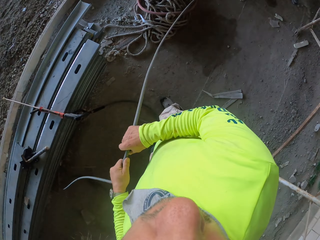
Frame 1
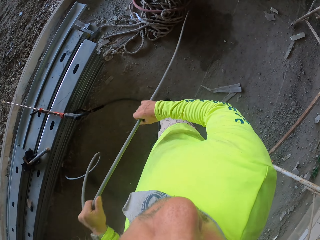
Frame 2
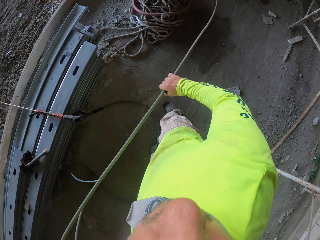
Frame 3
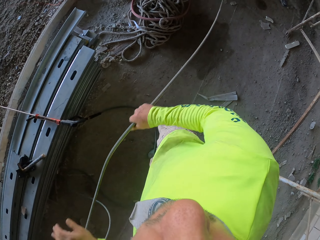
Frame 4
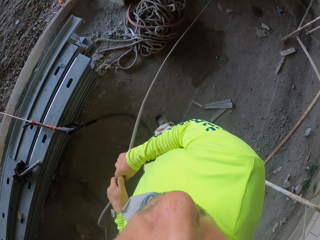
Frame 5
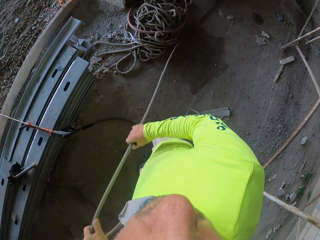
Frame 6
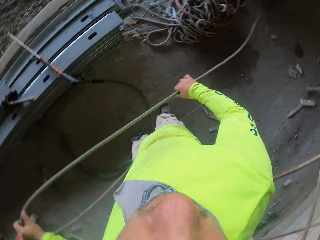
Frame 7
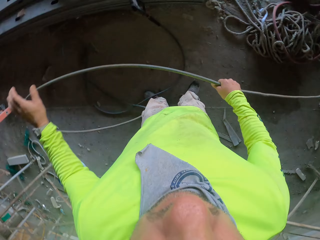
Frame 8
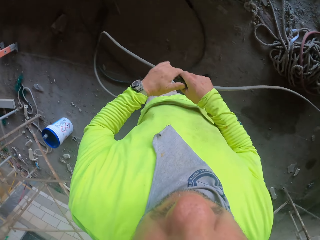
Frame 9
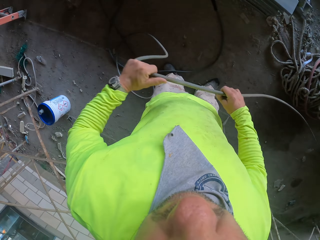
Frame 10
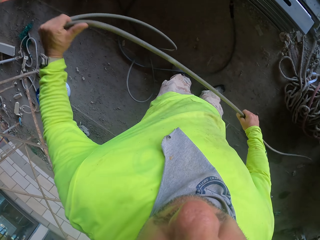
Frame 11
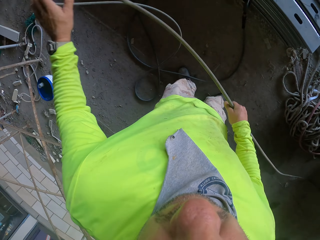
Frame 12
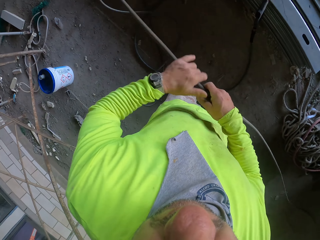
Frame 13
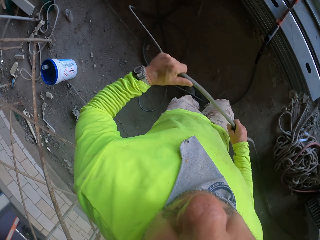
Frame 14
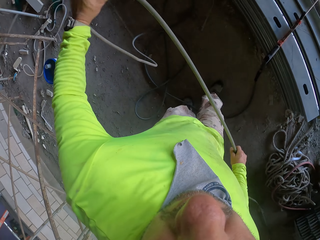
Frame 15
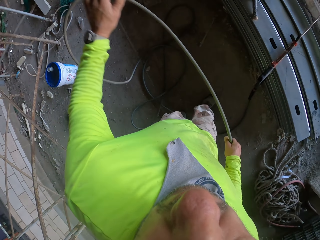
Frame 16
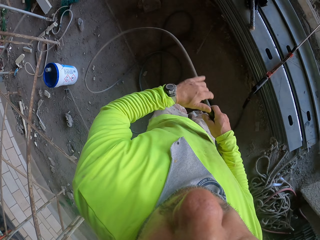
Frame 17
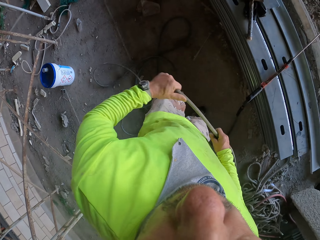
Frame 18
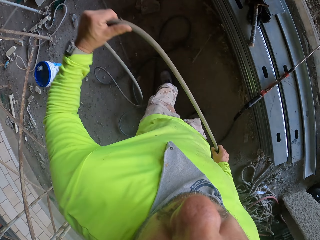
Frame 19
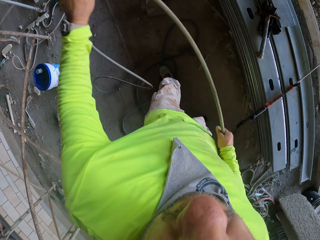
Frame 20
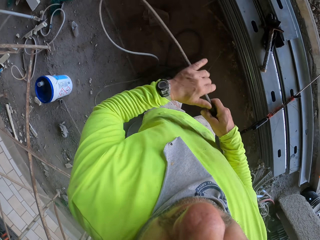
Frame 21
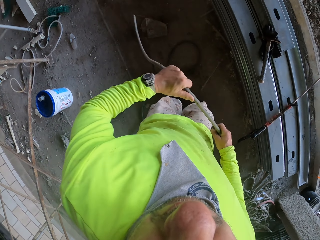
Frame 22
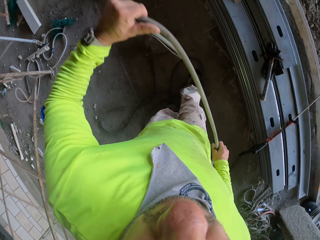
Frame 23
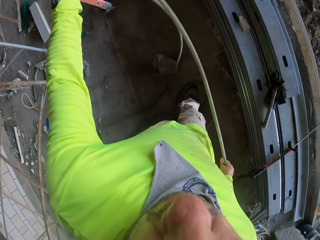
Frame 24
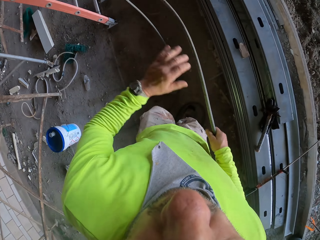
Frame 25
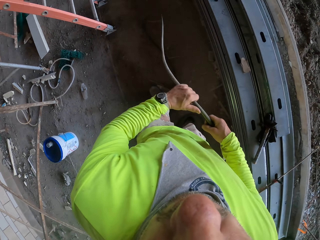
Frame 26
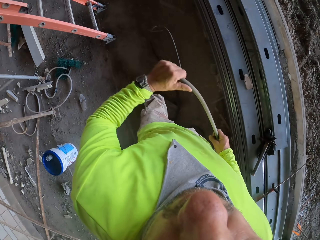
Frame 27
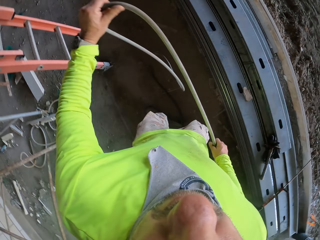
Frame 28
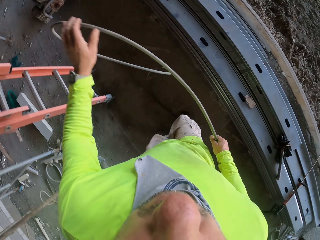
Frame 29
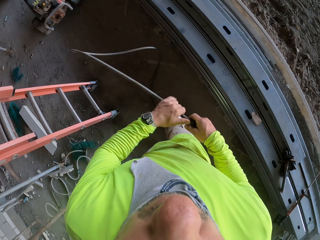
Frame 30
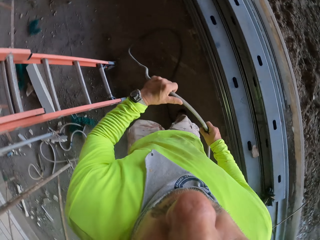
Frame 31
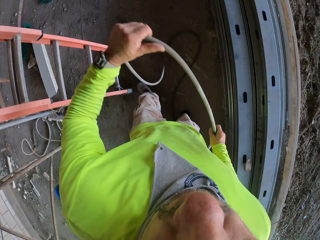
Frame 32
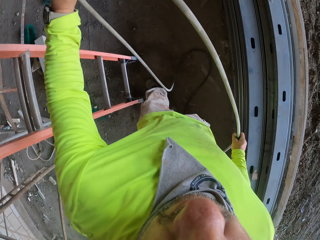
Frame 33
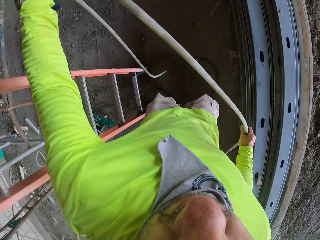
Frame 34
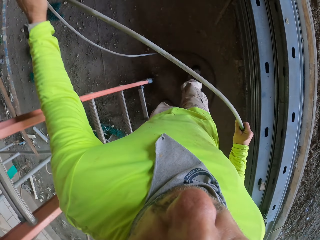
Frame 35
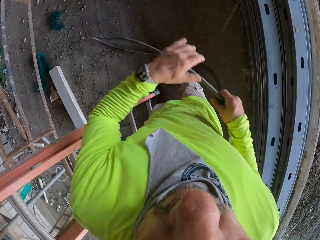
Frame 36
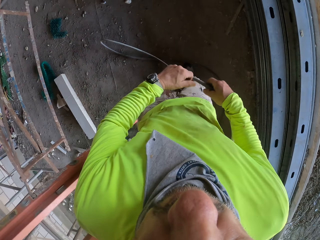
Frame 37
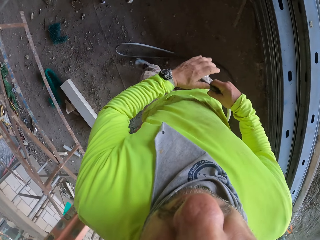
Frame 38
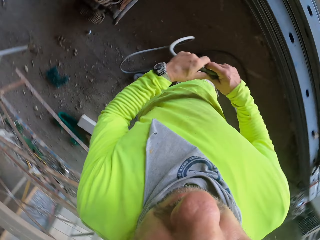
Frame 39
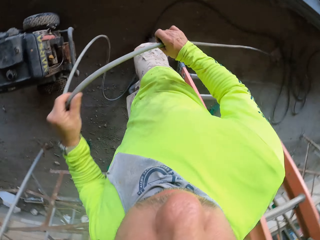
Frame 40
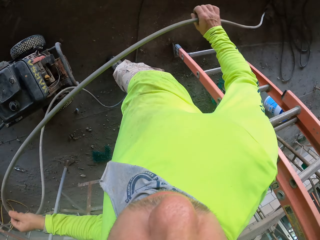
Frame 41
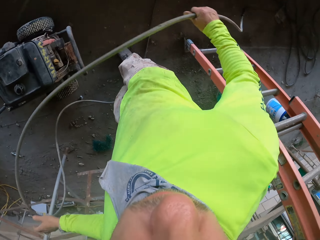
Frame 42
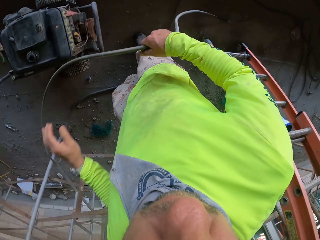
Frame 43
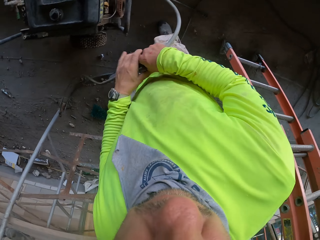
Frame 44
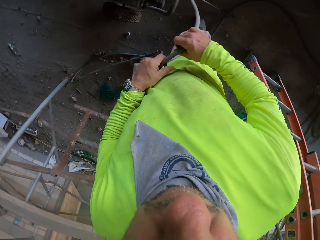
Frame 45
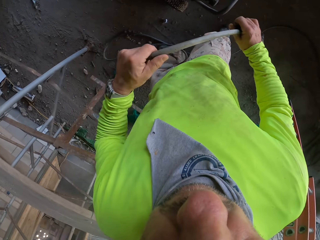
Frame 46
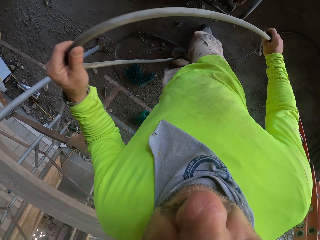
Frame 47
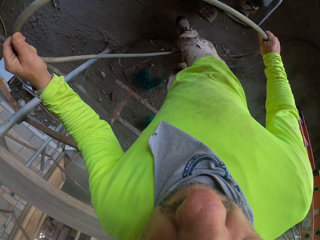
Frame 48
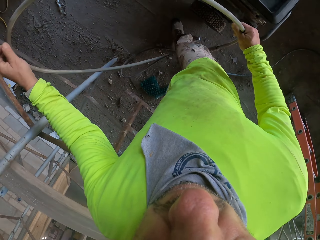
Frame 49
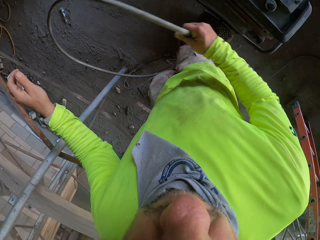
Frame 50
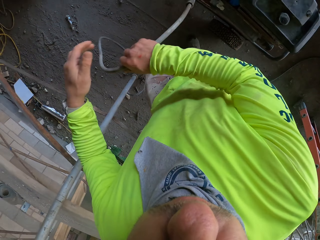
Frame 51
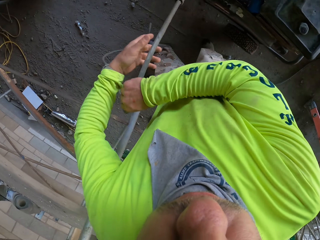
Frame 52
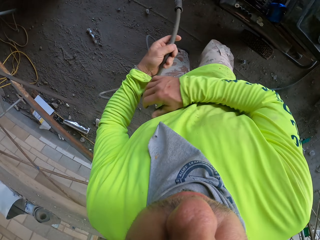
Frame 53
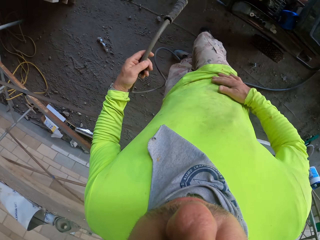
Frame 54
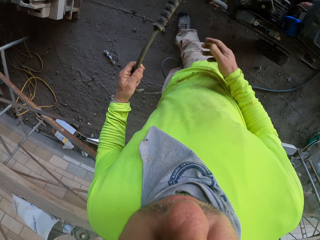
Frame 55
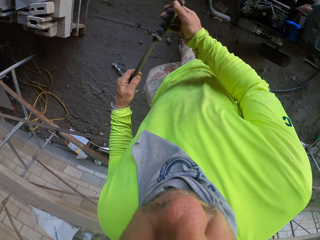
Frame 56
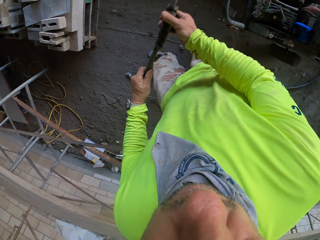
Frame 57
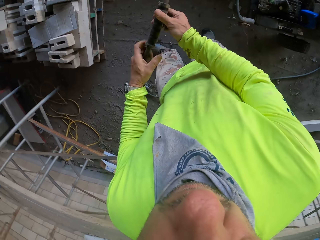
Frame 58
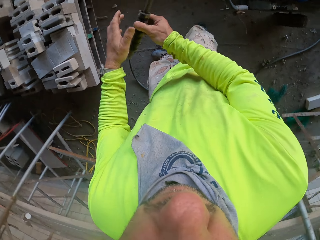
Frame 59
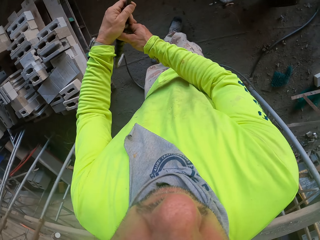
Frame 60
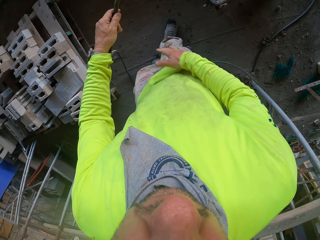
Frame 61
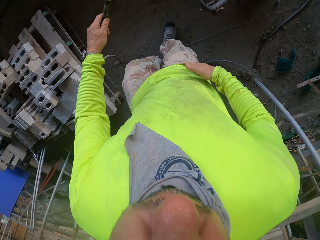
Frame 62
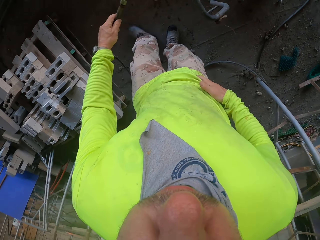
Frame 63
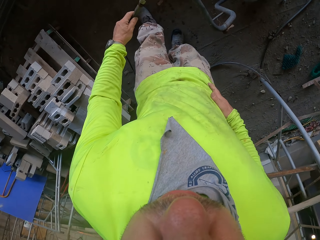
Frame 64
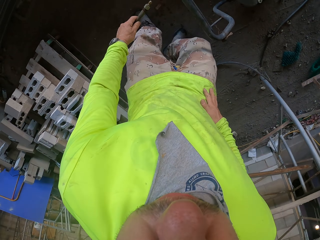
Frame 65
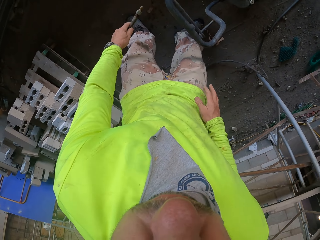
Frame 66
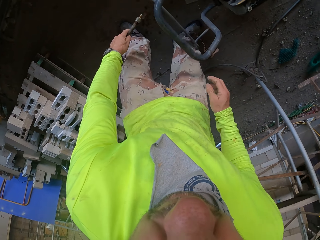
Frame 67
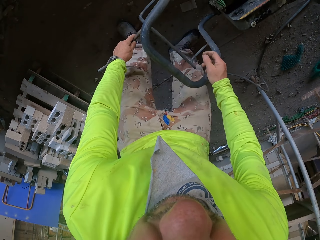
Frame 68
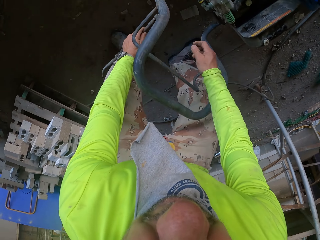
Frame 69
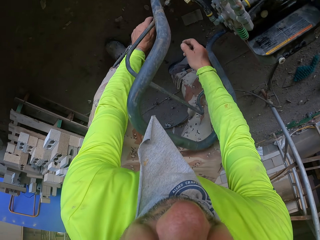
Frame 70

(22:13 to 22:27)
The camera wearer walks around the house. They hold the pressure machine. They plug the wire on the generator.

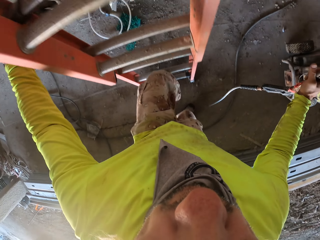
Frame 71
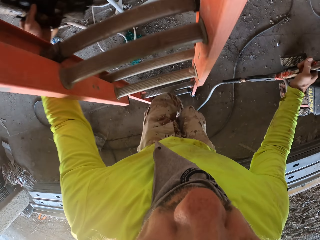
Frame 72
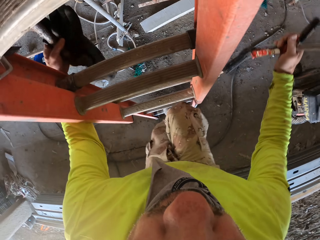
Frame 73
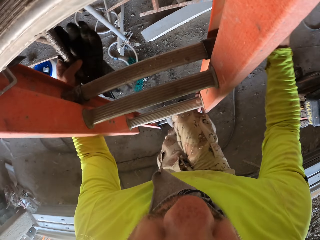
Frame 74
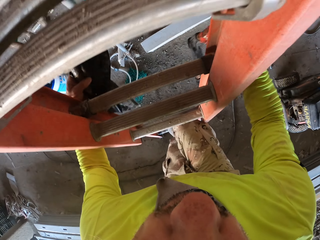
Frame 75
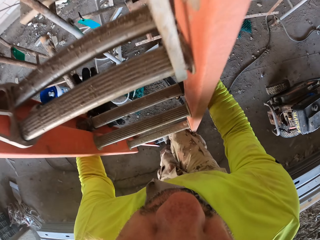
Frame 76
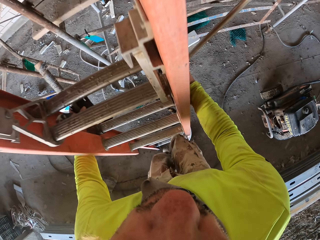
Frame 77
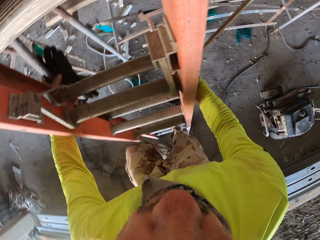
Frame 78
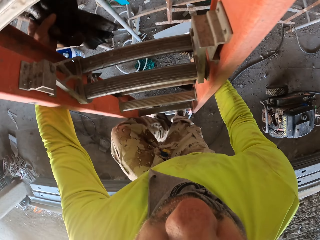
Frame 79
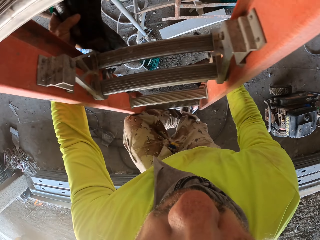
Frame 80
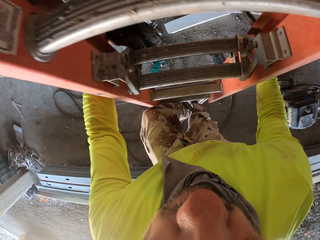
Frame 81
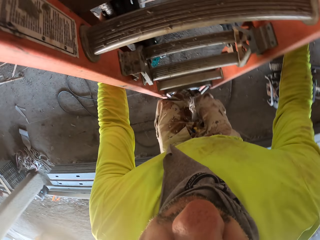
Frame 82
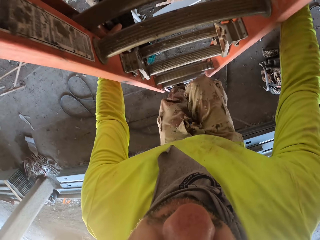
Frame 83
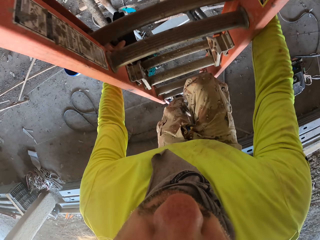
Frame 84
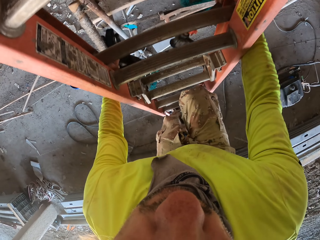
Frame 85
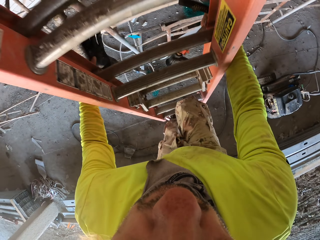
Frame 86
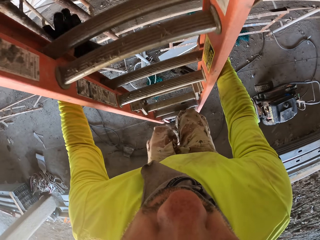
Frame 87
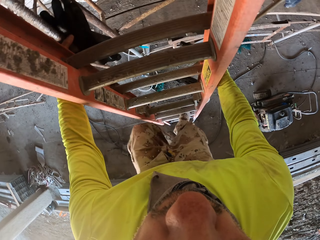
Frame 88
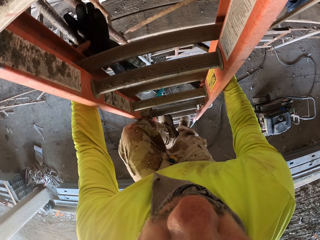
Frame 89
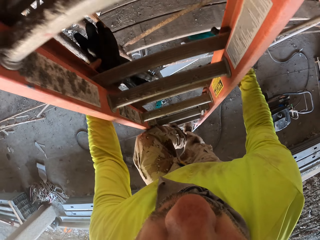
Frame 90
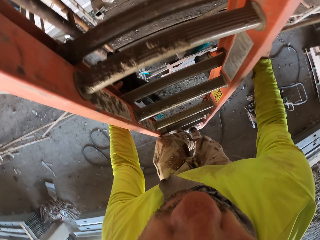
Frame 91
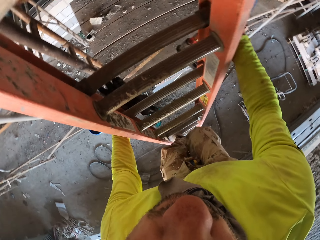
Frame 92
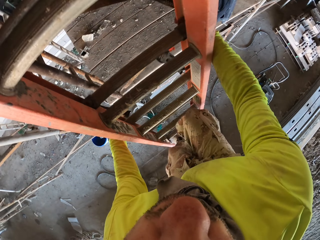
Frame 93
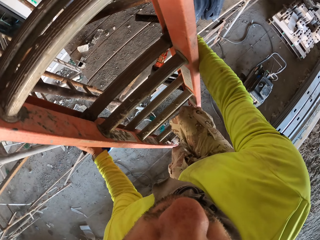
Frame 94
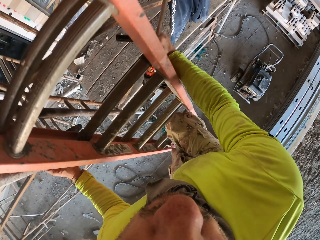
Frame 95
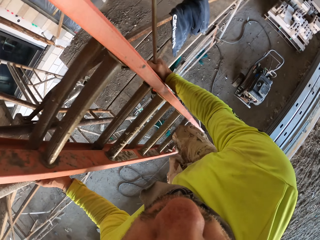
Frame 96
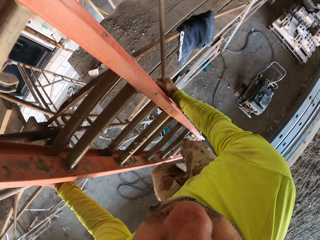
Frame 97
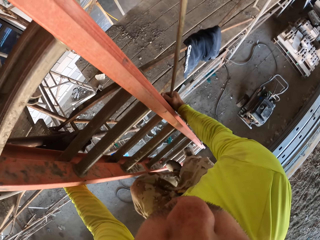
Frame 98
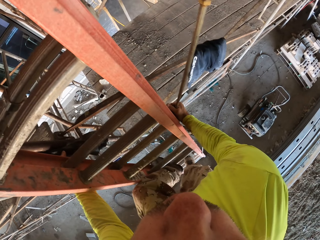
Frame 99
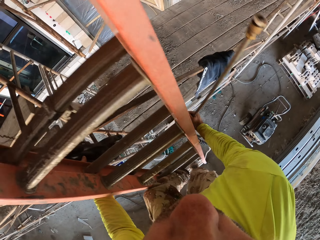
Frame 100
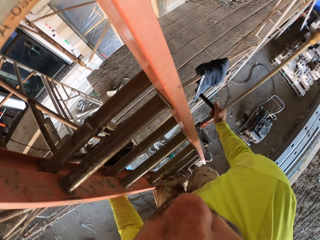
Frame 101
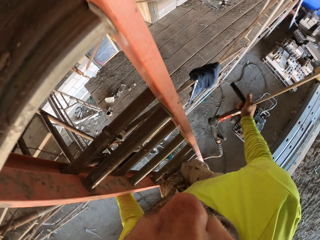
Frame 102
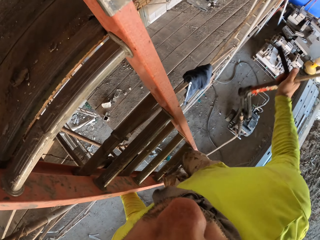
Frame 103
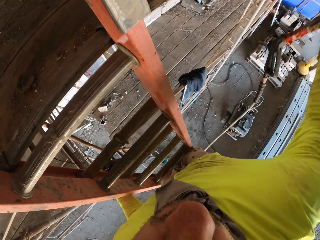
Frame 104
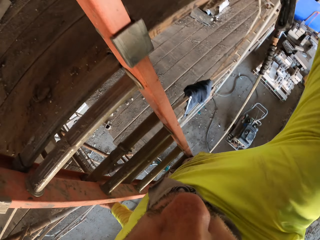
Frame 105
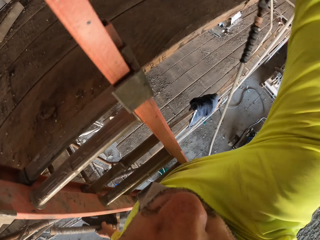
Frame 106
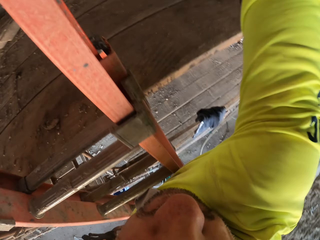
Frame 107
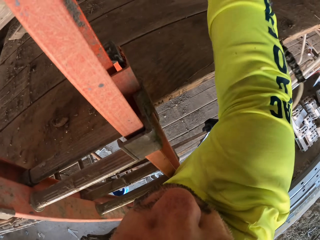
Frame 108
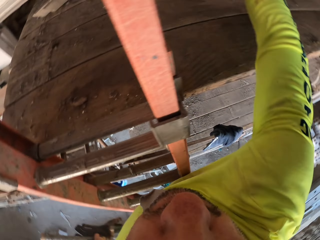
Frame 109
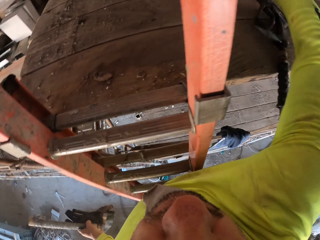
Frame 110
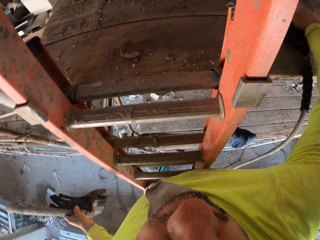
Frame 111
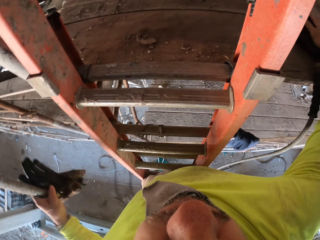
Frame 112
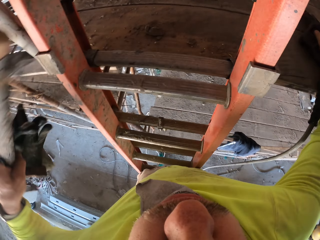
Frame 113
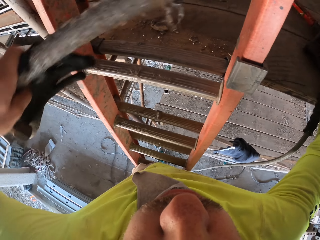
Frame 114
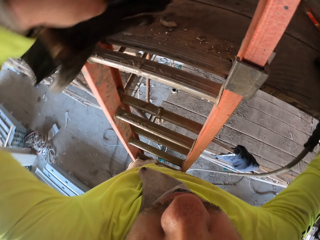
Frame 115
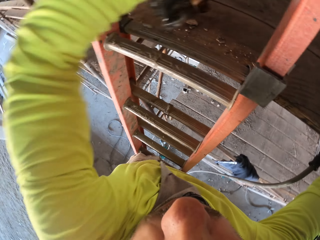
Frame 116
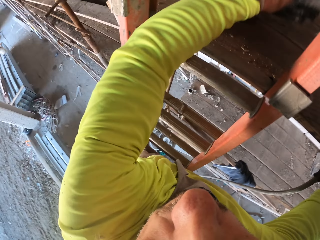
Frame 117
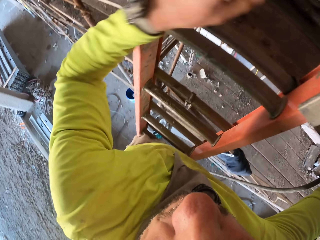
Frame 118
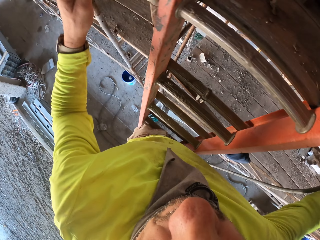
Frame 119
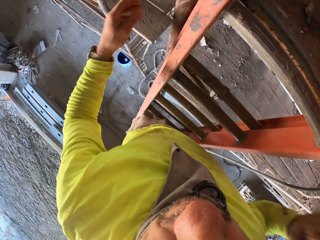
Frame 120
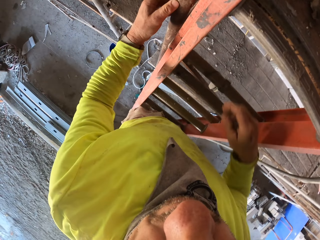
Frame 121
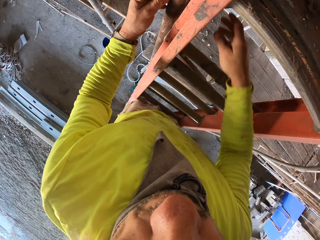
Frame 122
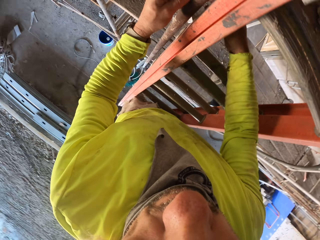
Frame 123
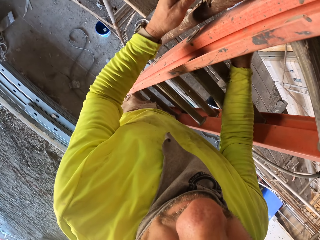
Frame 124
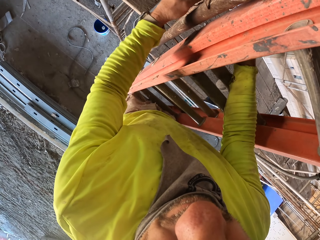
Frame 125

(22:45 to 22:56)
The camera wearer climbs the ladder. They put the hammer and glove on the floor.
